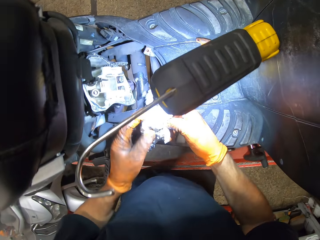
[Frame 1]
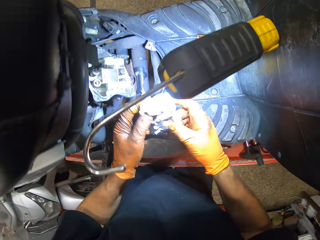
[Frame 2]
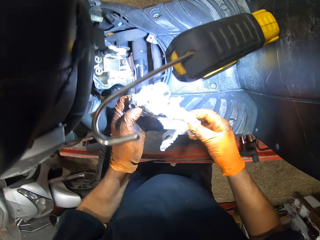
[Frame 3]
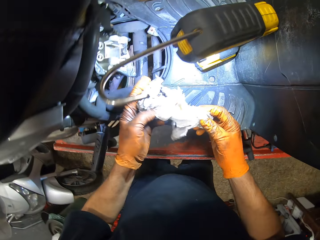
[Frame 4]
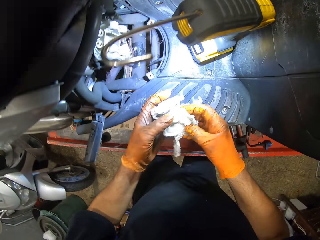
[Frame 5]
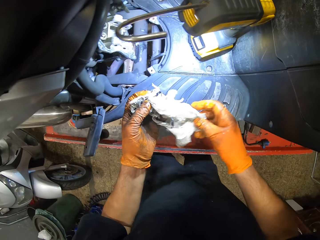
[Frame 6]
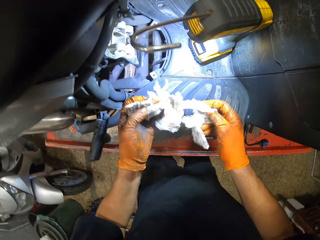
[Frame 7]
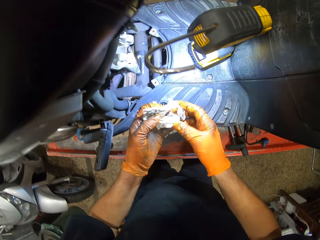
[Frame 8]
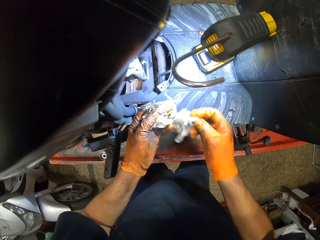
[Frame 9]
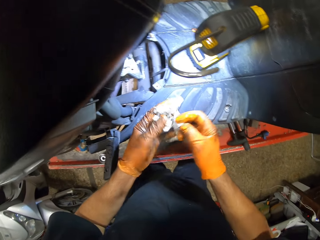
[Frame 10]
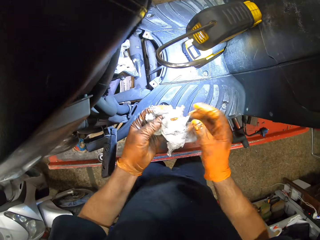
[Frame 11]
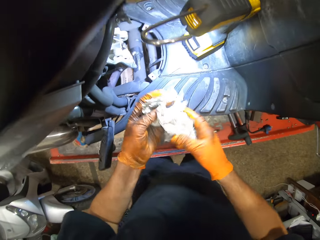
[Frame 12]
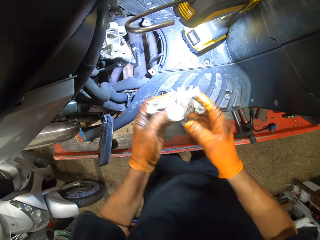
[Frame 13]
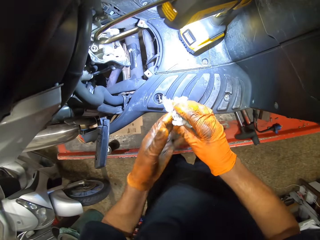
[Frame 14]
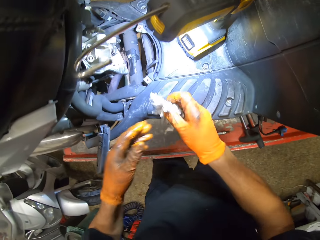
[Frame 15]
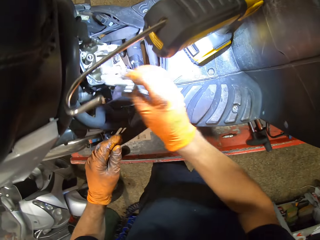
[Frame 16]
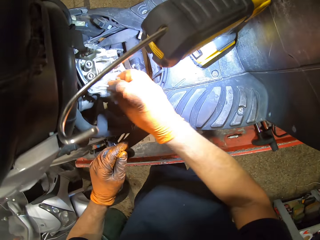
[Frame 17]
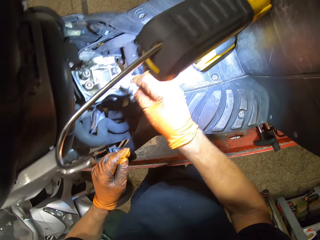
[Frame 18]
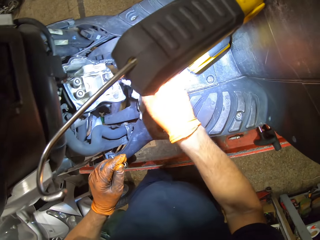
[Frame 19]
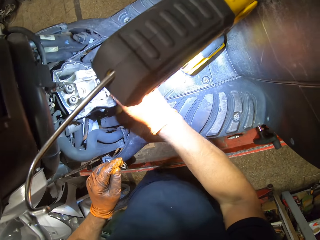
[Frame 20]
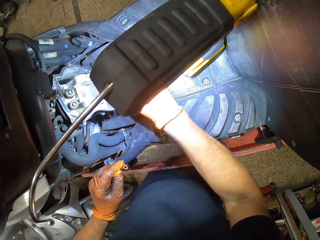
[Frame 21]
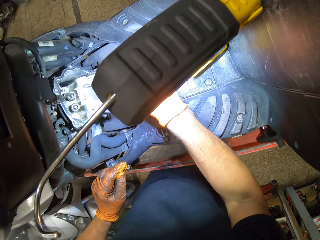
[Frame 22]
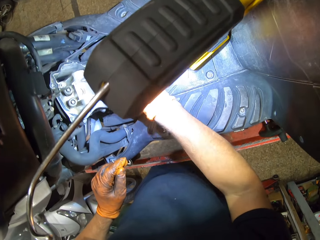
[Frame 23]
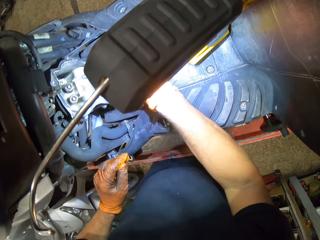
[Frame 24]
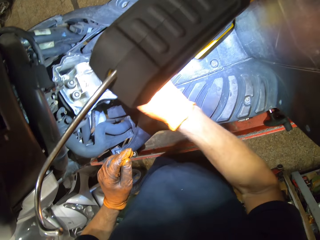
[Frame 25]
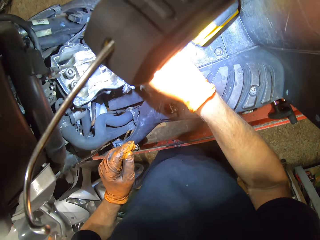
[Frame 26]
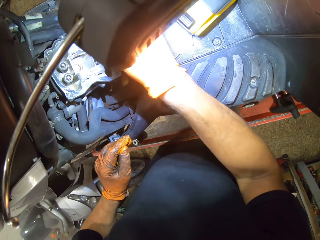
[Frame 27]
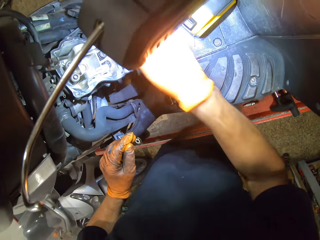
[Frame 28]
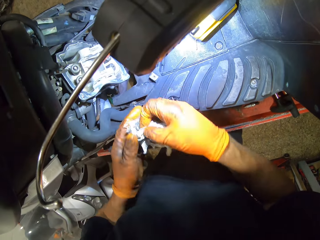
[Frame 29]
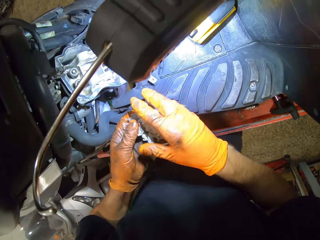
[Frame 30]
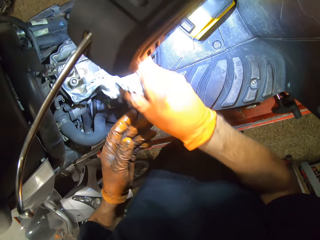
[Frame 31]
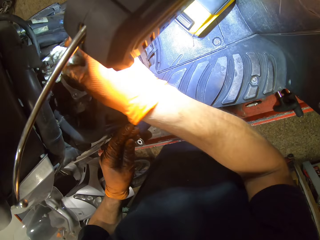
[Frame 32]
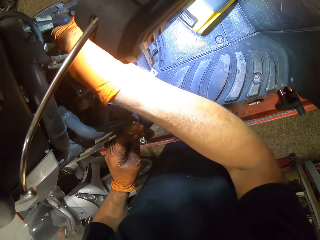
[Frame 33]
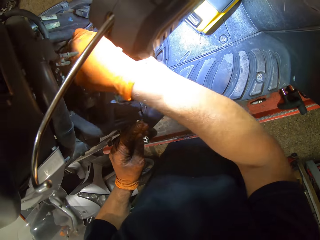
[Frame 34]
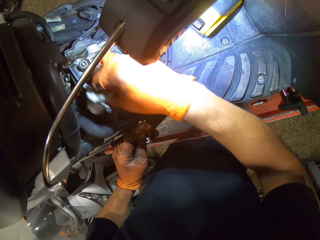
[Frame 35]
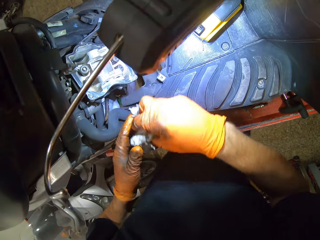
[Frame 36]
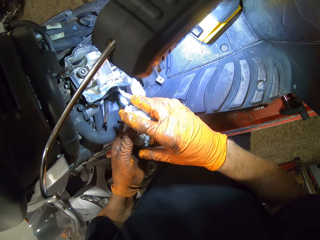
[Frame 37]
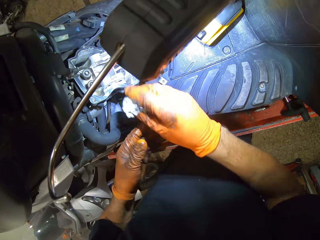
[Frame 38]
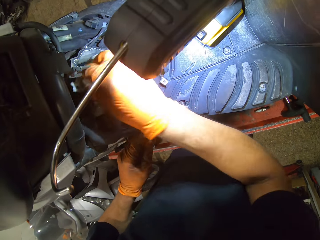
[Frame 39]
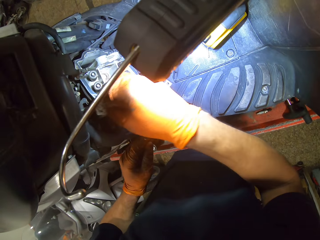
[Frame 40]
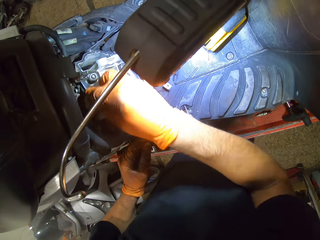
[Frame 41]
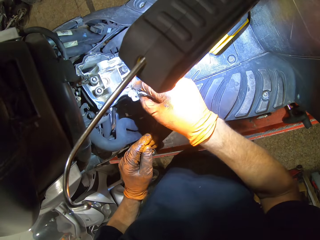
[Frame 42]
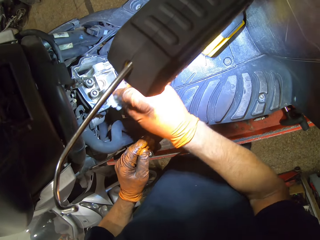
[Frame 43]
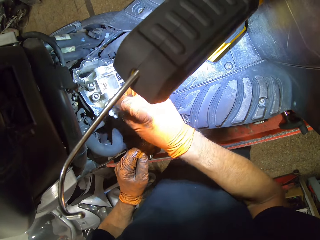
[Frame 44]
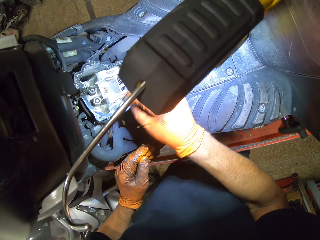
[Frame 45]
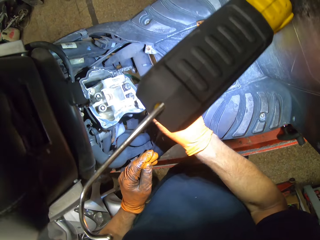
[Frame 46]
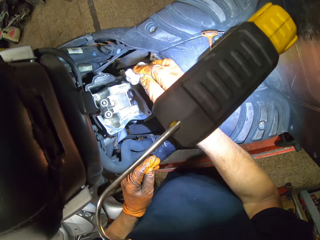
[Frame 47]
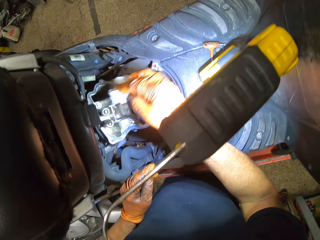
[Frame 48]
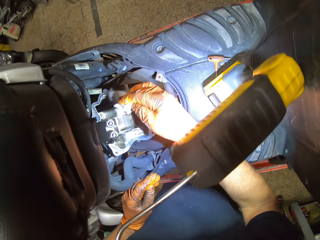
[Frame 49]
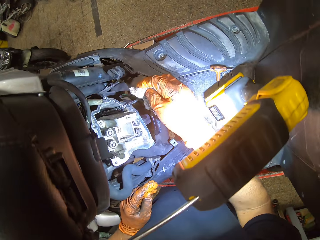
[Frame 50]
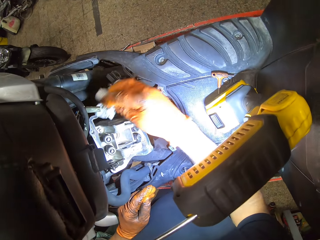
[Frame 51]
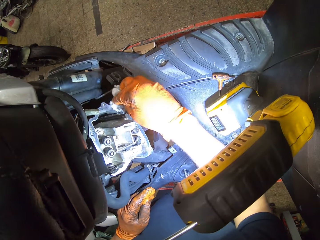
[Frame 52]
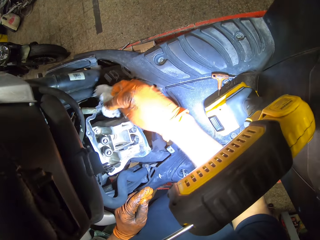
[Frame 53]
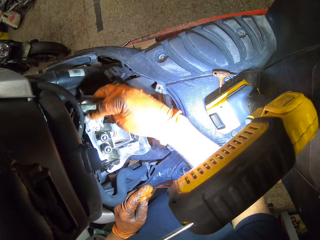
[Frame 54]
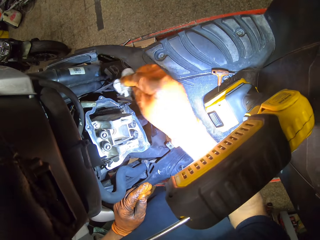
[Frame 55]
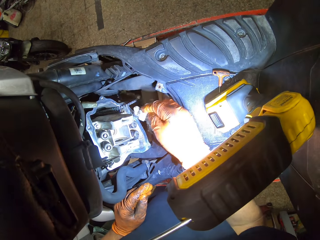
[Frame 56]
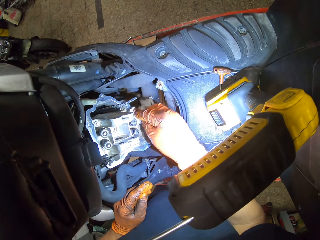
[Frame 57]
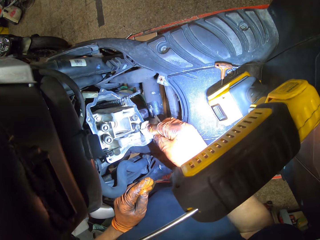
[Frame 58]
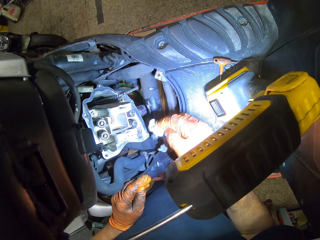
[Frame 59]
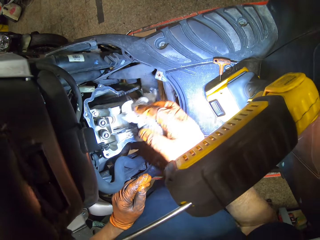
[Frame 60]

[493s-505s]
The camera wearer holds the tissue in both gloved hands. He cleans the engine block with the tissue in his gloved right hand. He holds the tissue in both gloved hands. He cleans the engine block with the tissue in his gloved right hand.

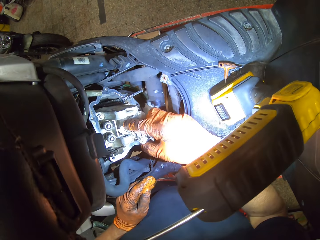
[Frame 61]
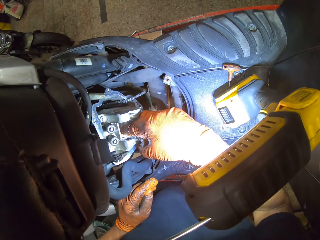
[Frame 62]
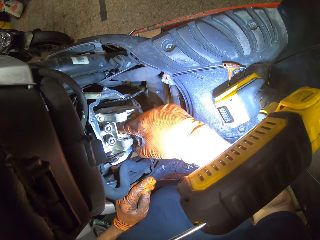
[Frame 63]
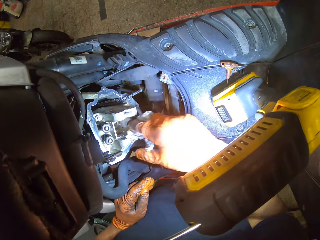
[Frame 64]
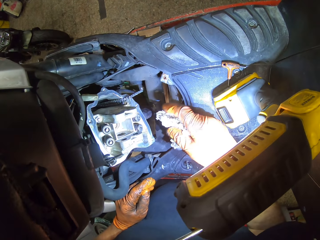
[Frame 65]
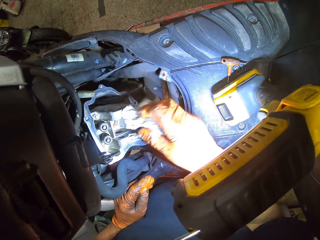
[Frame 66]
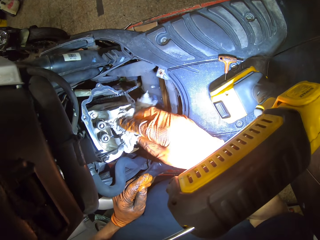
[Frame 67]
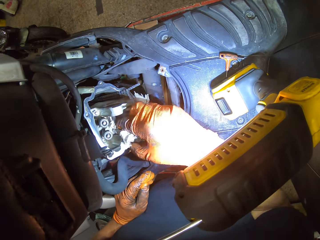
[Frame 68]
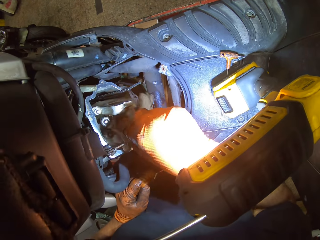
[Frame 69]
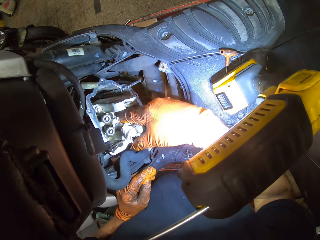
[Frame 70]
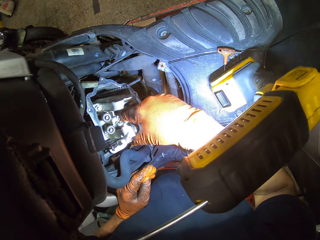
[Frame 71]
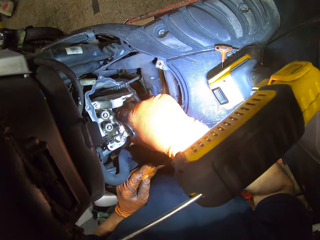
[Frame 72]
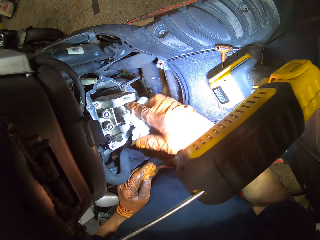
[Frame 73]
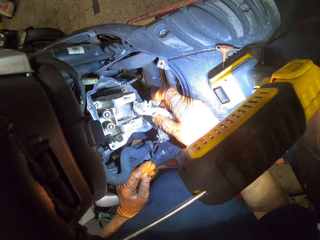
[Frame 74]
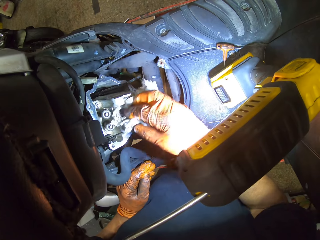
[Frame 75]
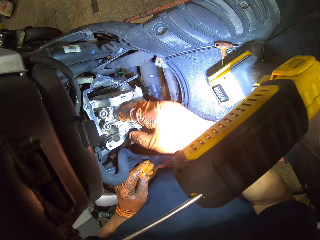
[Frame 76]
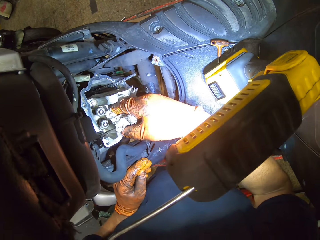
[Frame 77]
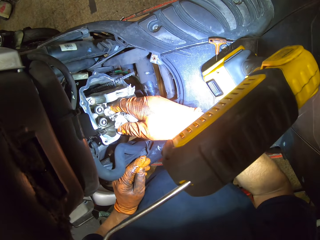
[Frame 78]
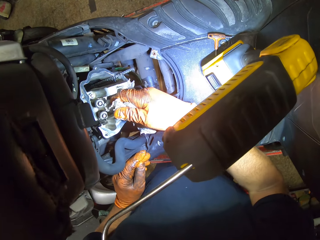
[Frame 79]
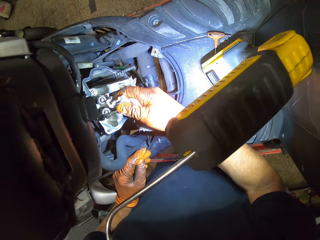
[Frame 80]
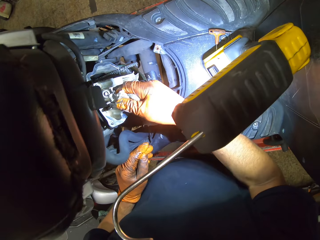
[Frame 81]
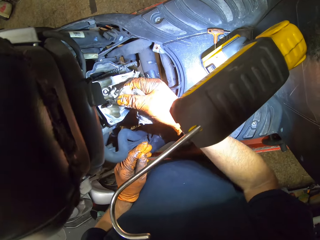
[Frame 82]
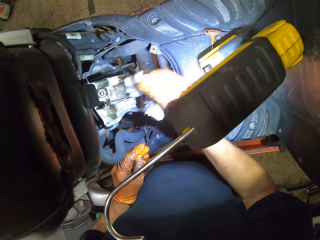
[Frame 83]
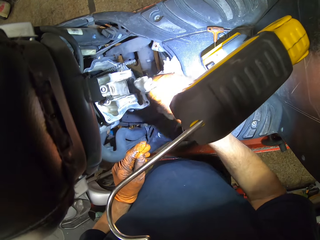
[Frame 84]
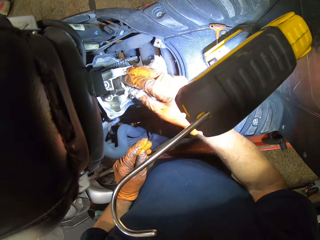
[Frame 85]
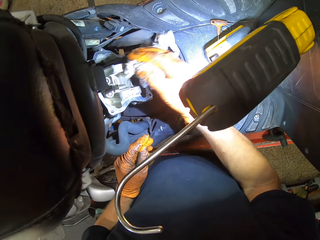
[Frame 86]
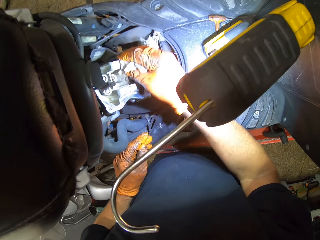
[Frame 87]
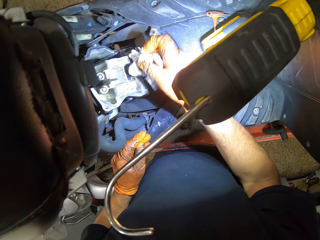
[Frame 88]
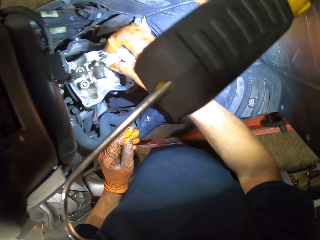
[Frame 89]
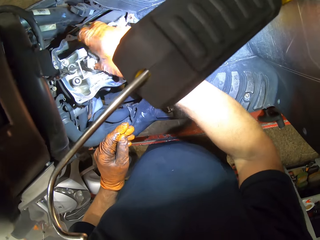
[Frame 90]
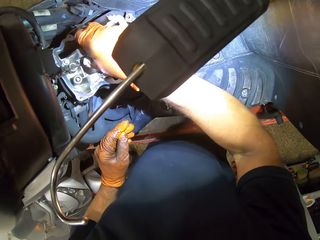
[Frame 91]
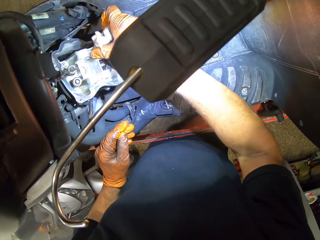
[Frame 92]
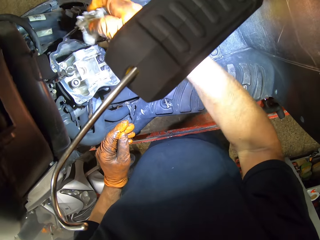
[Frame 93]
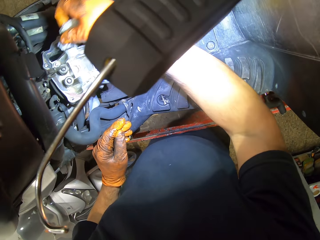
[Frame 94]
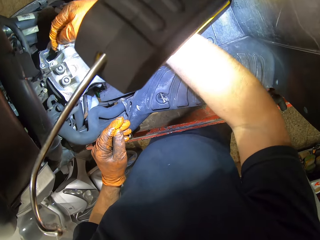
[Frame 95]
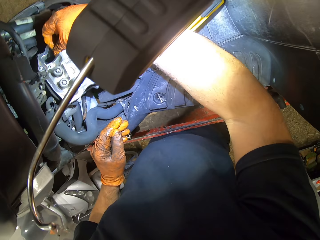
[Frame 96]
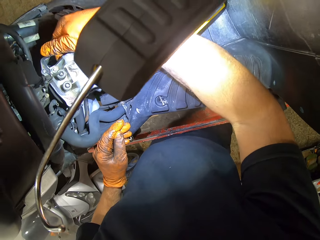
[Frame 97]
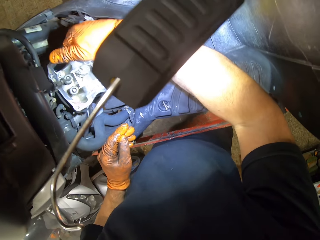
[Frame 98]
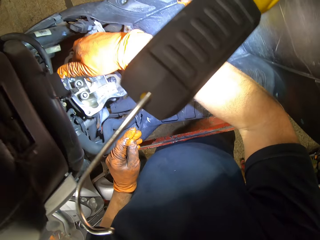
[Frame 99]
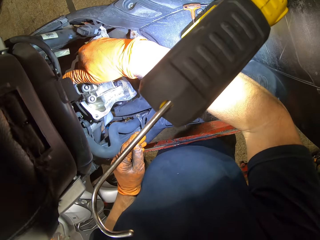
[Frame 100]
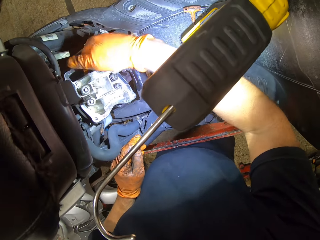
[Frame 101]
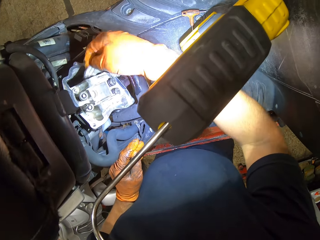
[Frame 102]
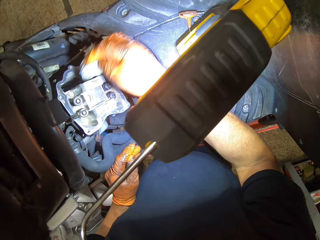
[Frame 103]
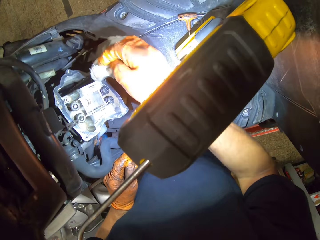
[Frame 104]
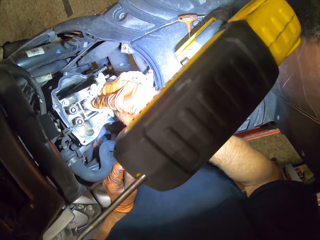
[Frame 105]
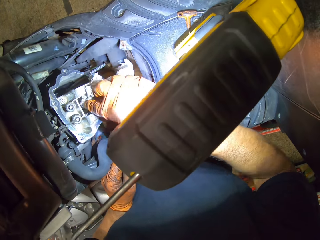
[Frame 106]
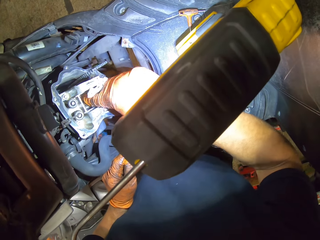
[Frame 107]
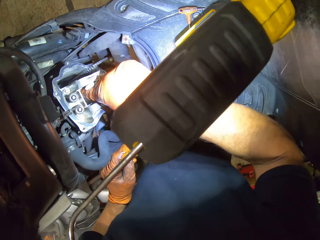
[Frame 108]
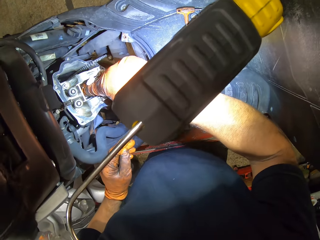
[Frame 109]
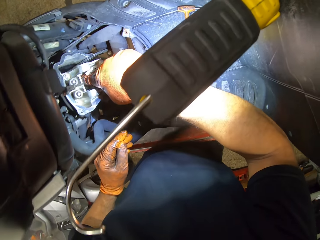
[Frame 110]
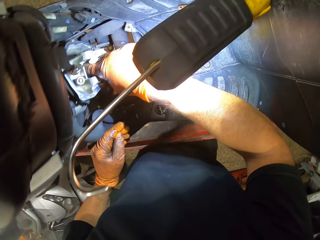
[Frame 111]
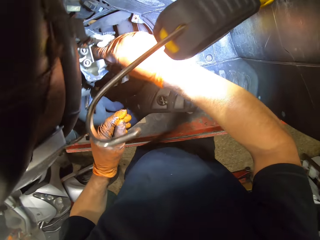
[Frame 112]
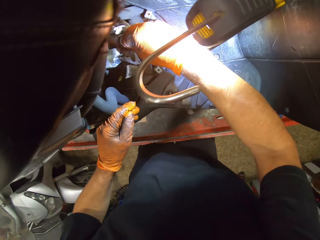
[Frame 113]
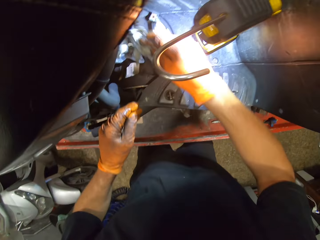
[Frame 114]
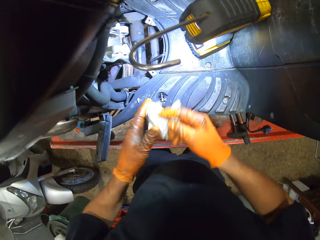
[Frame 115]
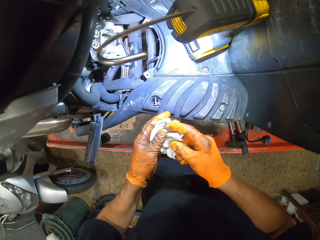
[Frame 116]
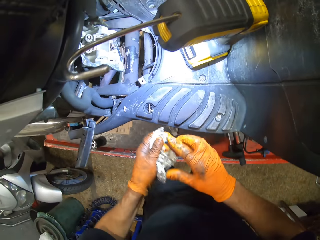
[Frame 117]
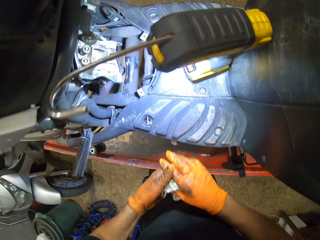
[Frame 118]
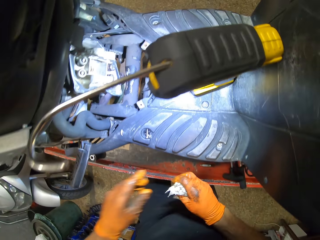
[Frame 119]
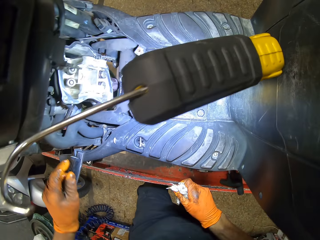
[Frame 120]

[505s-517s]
The camera wearer holds the tissue in both gloved hands.
